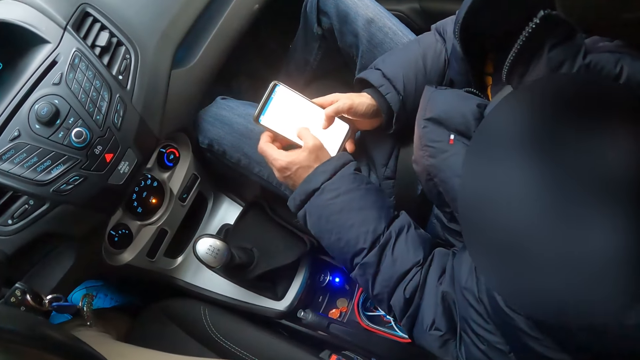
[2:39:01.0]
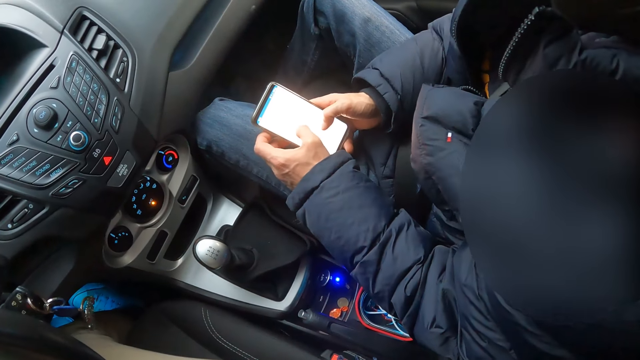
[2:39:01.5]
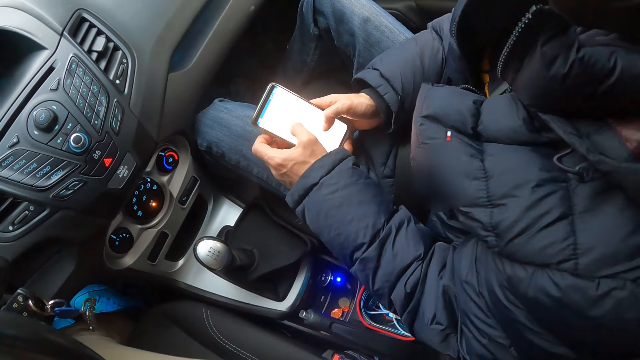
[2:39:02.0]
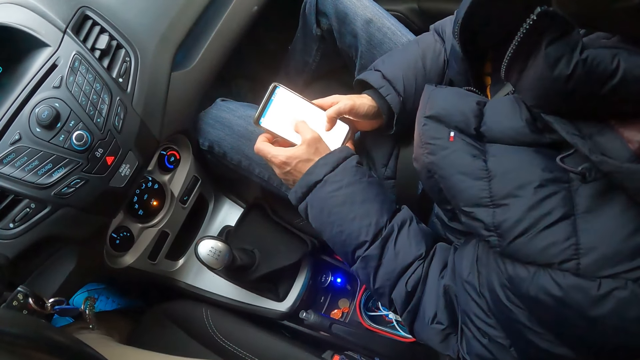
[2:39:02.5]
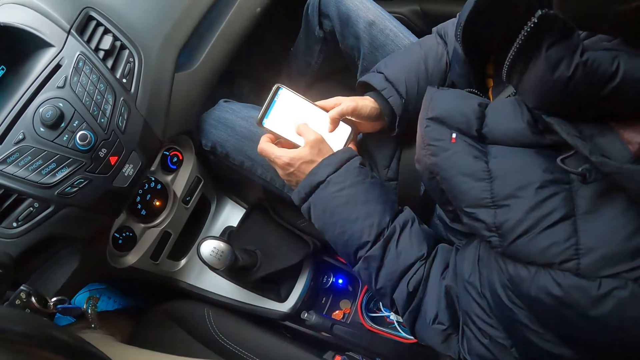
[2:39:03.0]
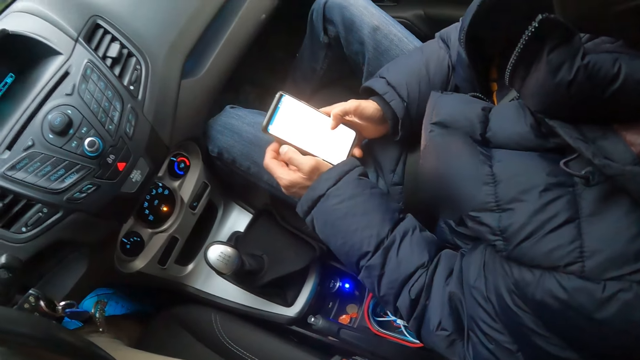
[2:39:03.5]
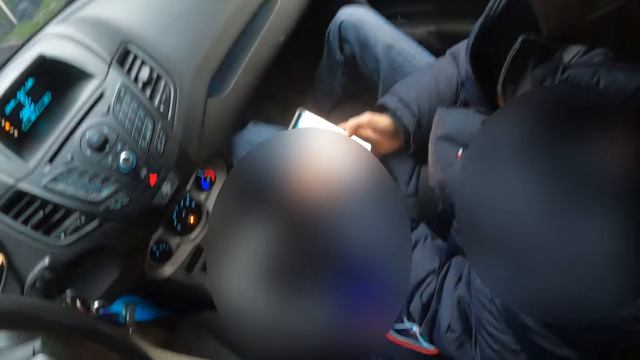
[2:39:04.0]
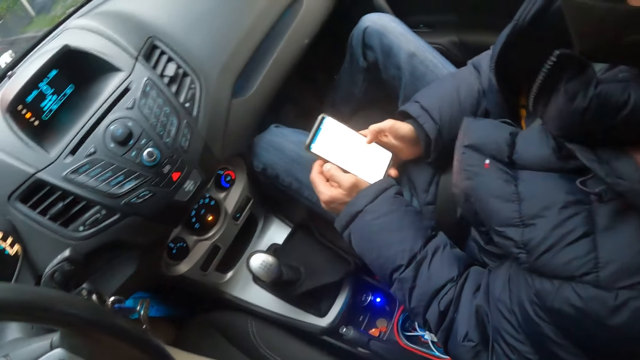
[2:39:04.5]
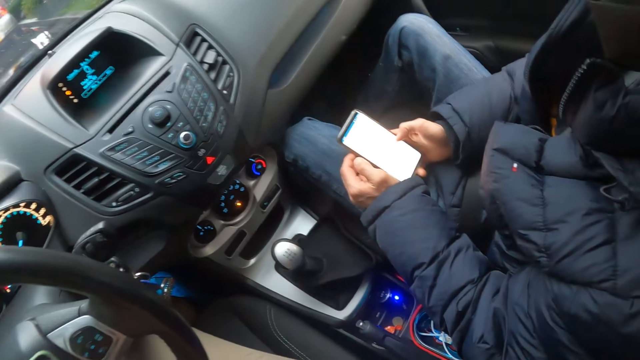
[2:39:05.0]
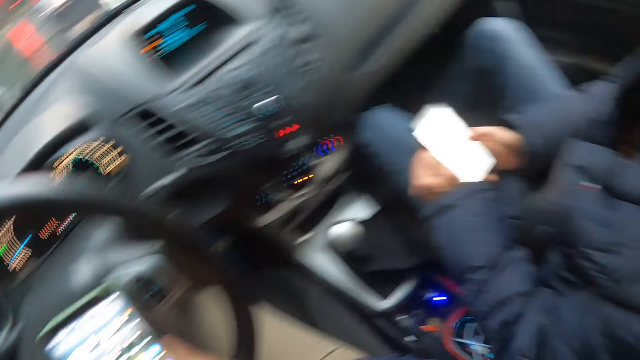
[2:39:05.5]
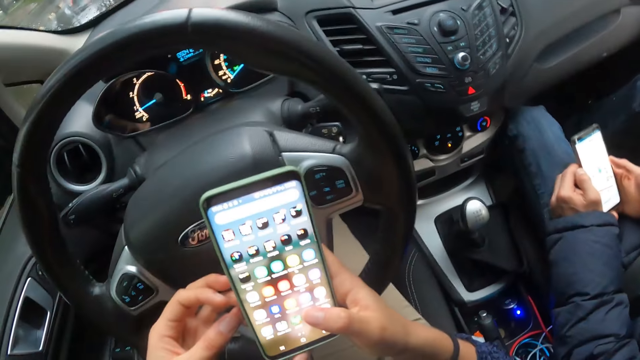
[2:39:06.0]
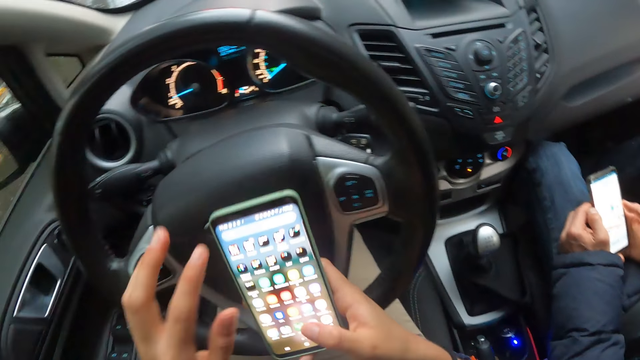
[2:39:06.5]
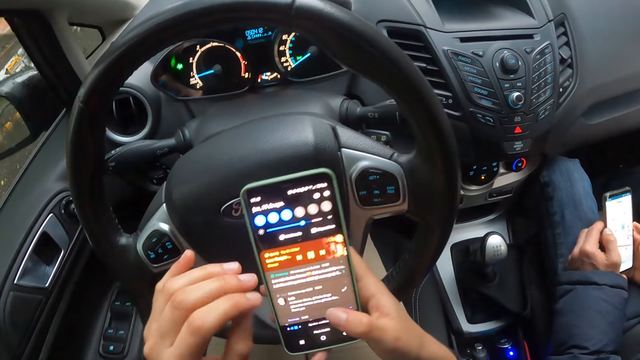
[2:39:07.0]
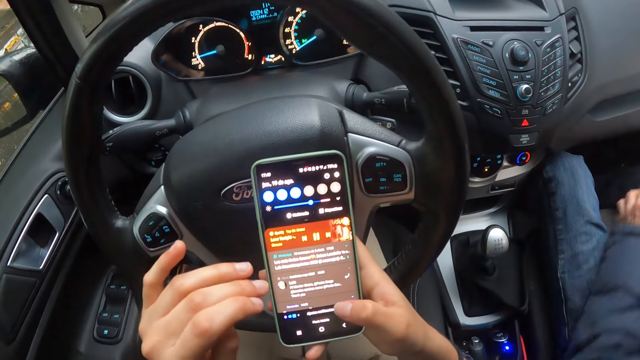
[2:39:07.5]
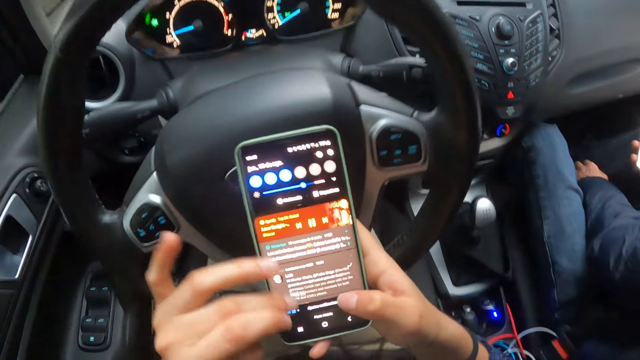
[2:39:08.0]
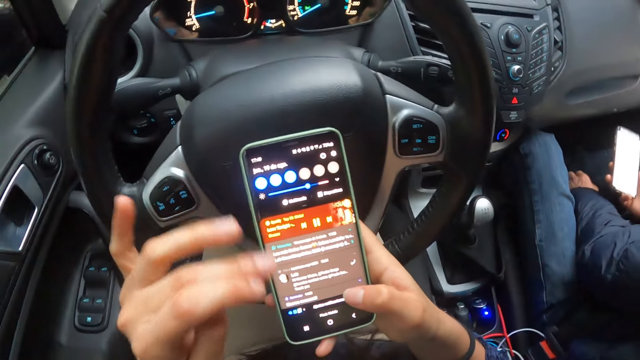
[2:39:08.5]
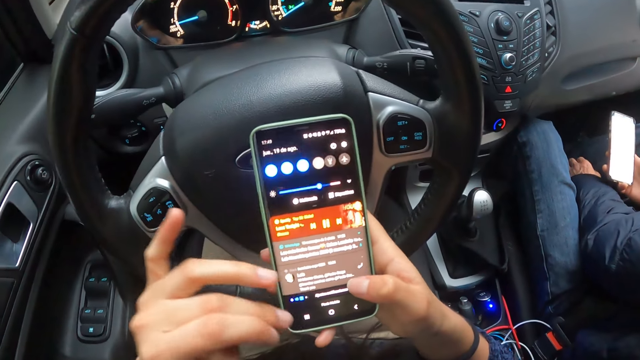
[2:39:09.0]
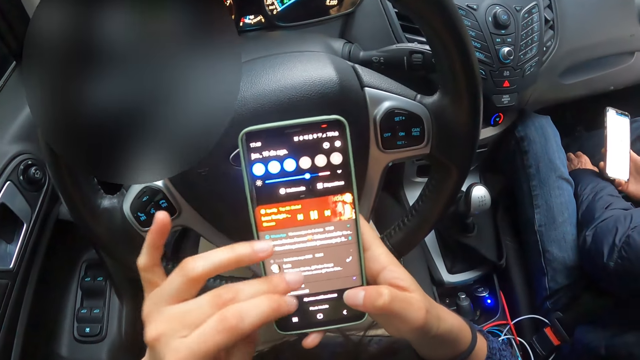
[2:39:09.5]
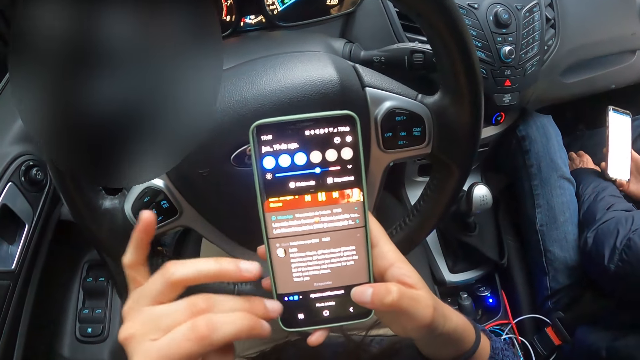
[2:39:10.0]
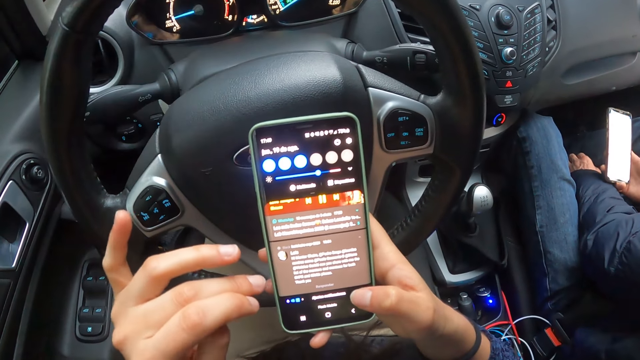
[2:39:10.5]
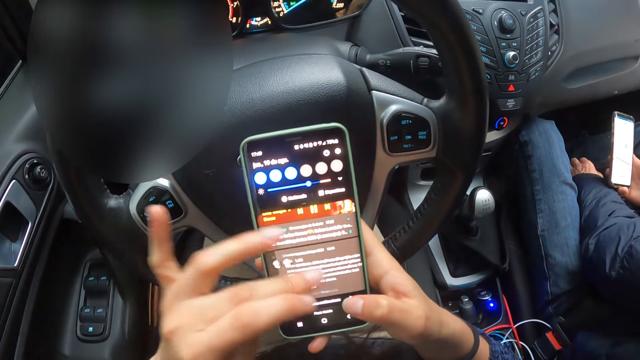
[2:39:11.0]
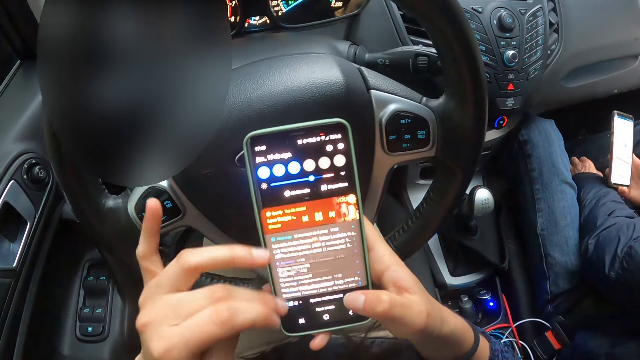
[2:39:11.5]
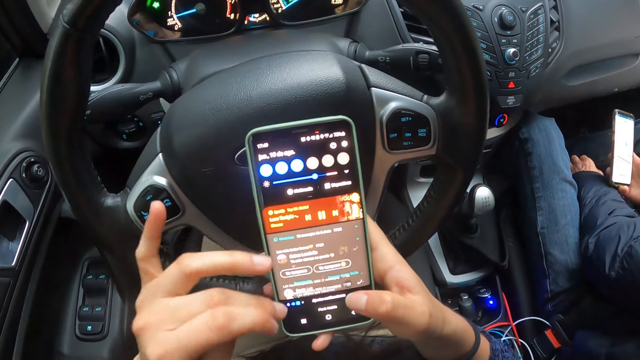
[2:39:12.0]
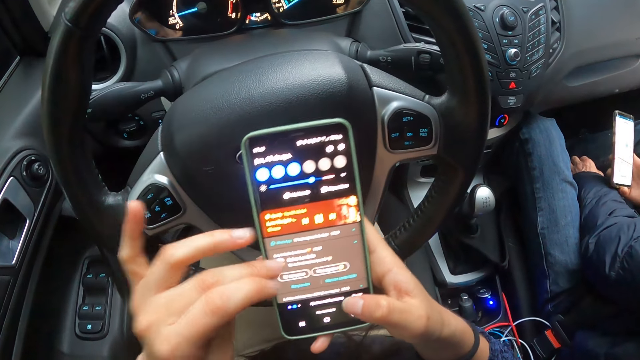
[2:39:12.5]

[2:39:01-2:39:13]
The man holds the phone with his right hand.

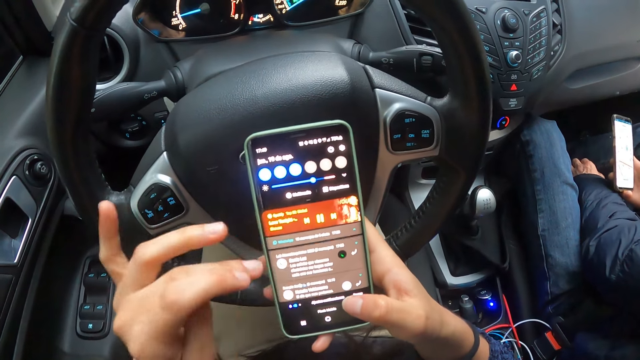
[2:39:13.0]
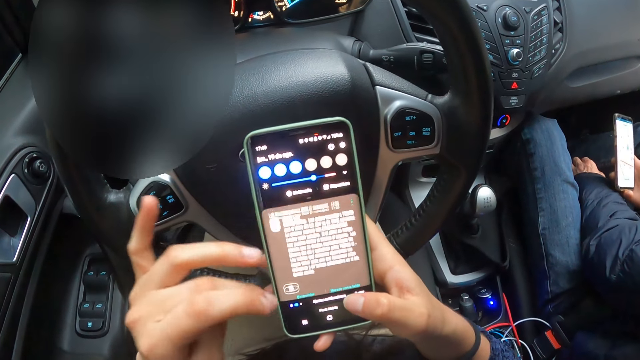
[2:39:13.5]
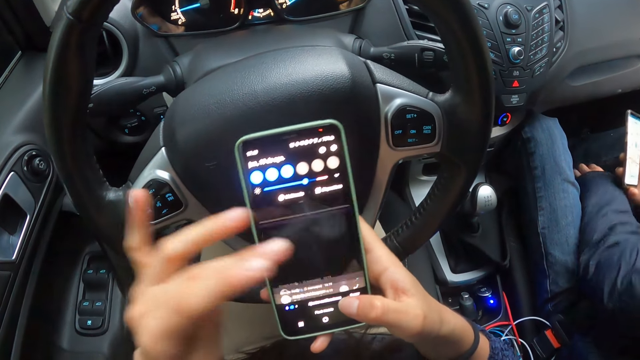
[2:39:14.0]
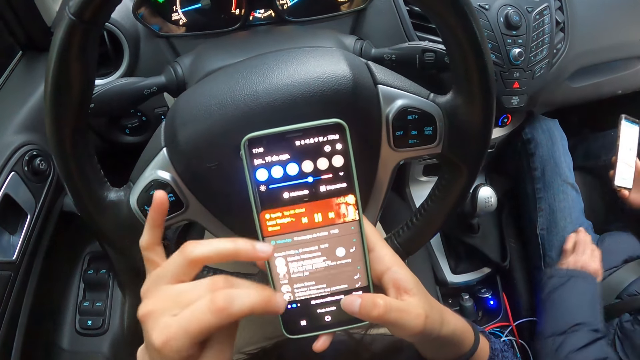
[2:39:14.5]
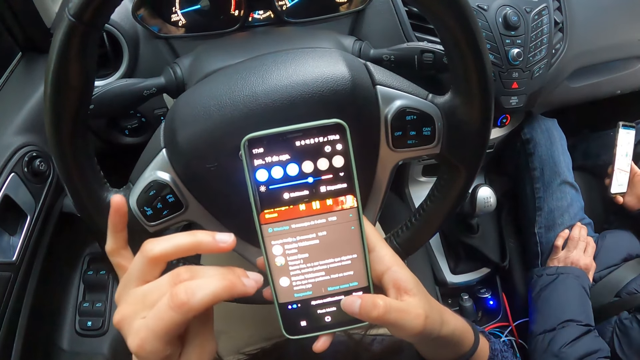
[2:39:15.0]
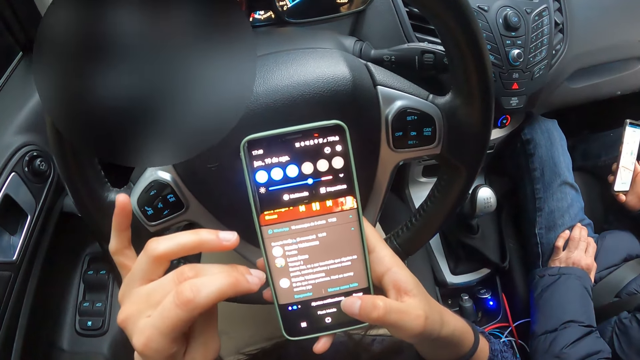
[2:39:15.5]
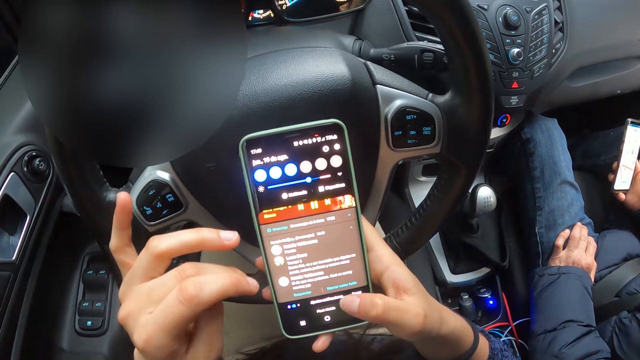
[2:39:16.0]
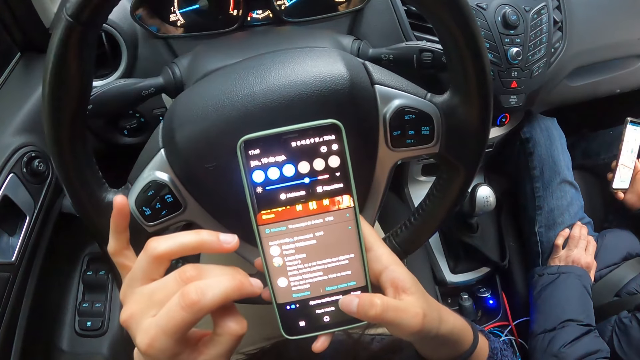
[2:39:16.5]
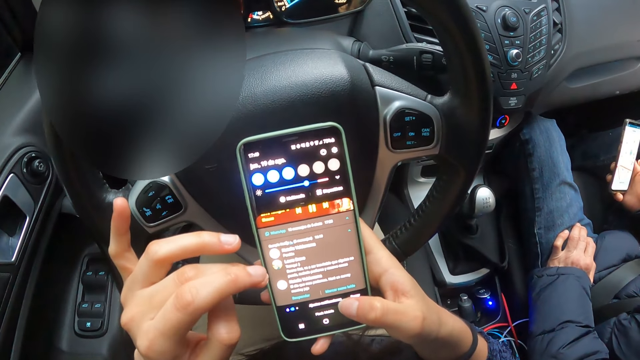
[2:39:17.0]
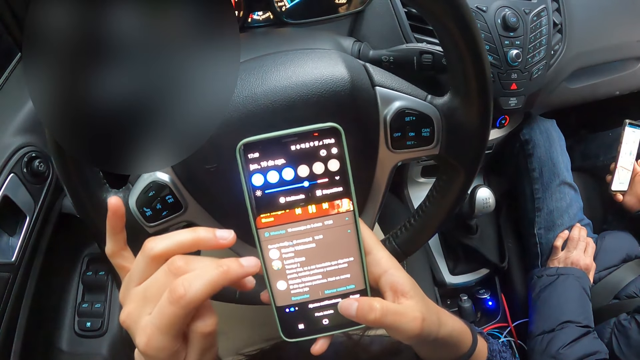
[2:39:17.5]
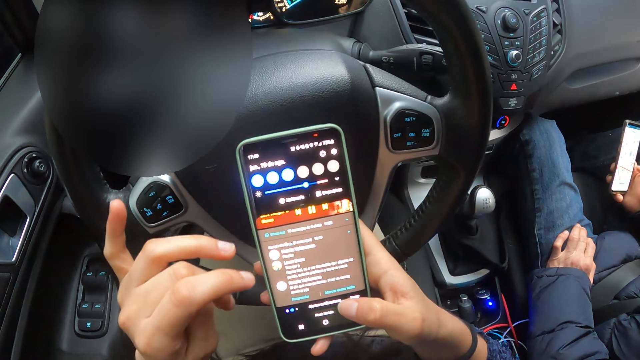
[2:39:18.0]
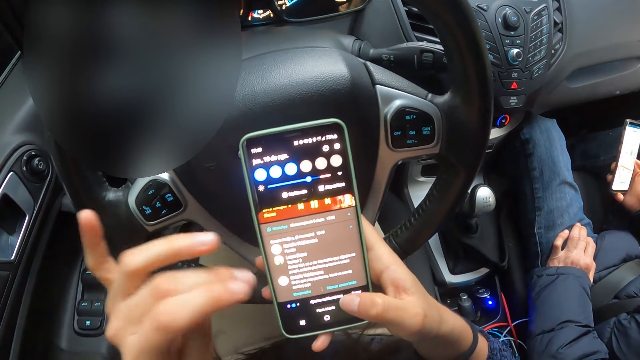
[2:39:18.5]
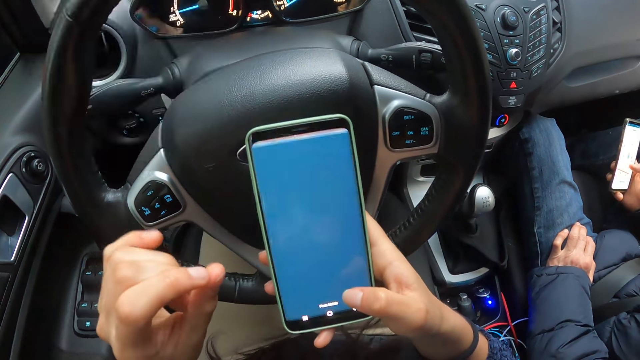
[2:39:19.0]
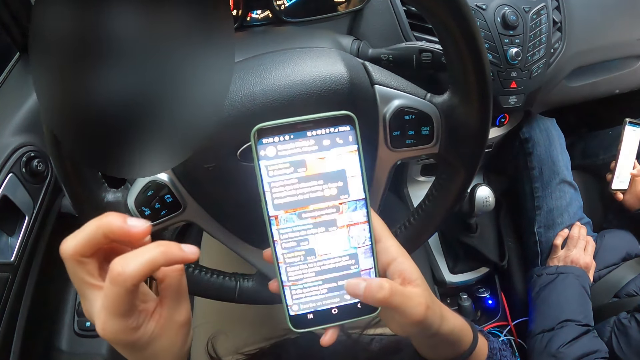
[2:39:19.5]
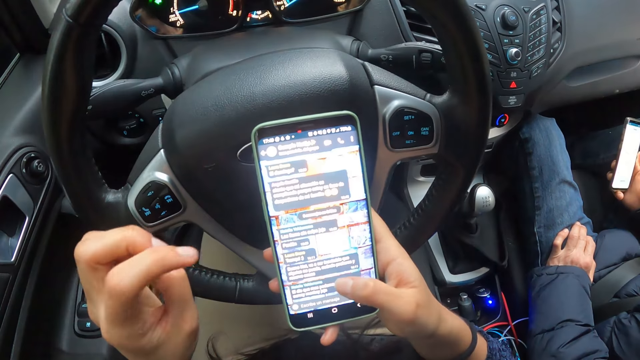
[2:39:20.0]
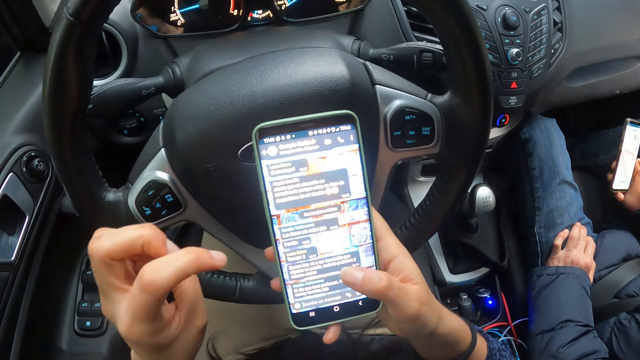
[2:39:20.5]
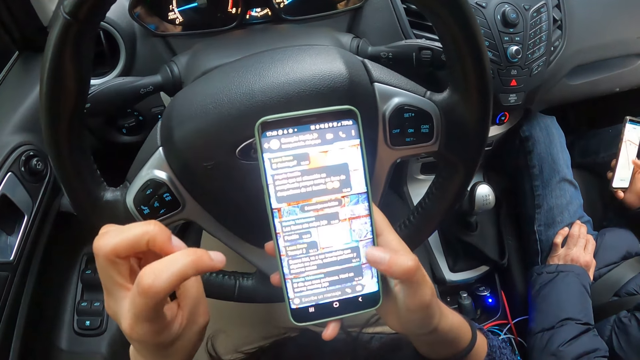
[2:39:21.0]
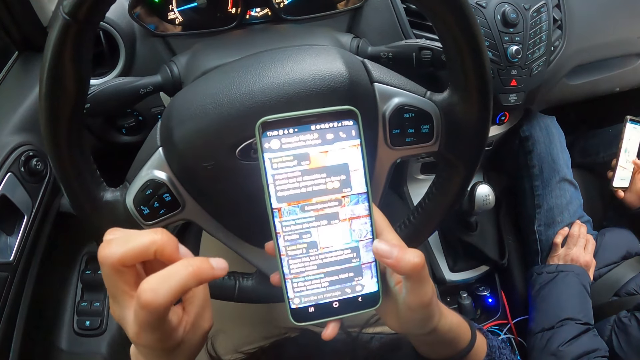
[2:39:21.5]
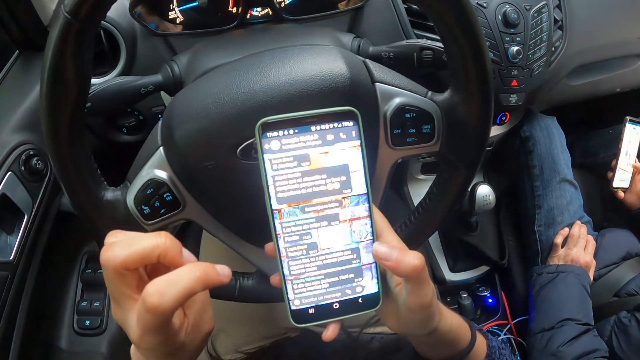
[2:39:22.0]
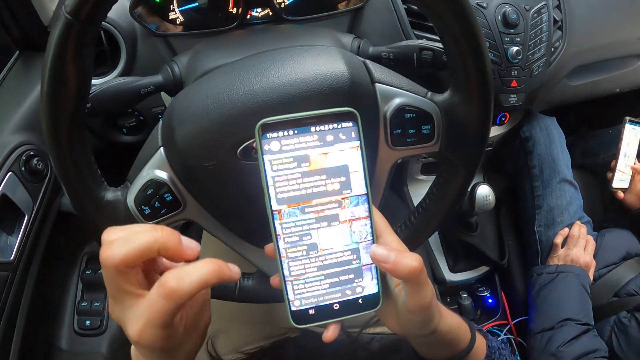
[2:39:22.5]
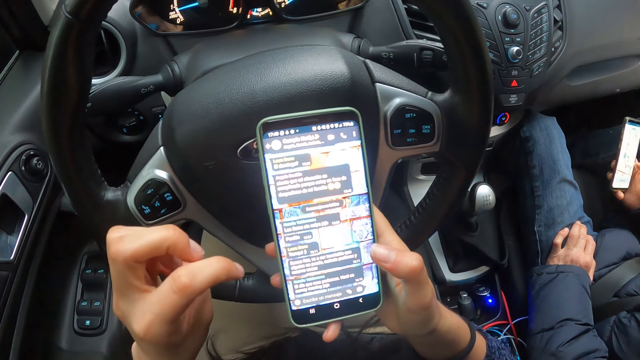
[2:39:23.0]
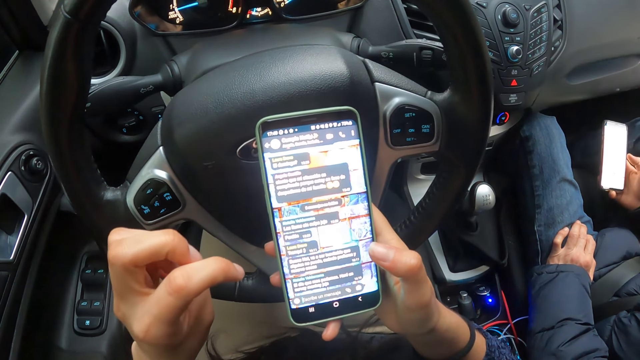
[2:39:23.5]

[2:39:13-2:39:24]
The man operates the phone with his right hand. The camera wearer operates the phone with his right hand.
